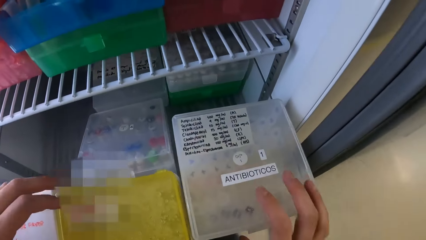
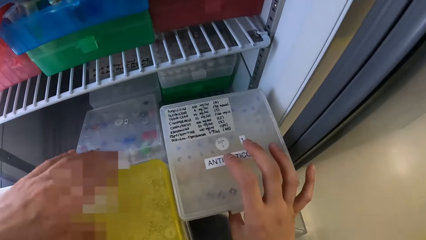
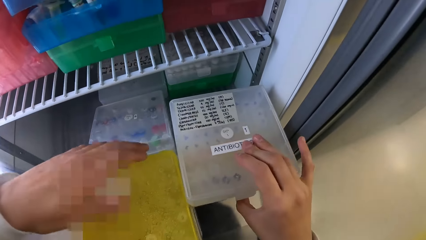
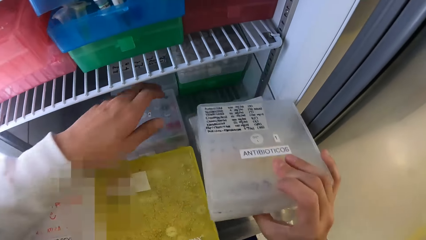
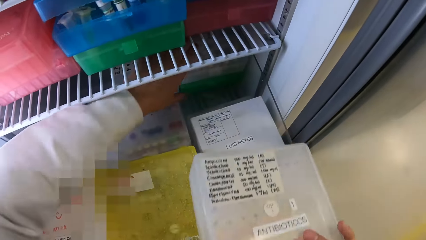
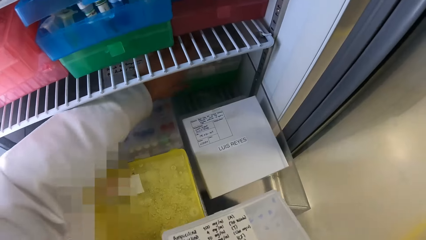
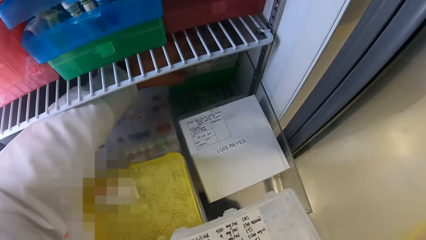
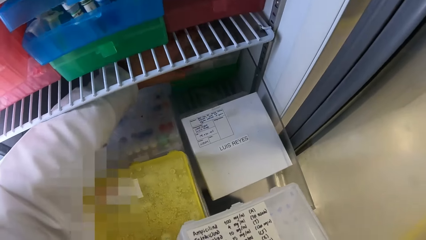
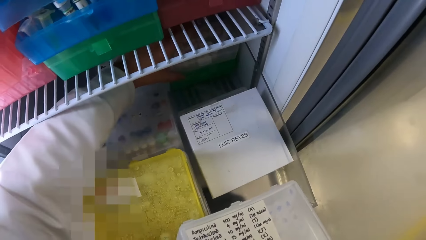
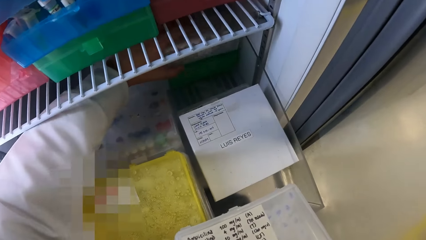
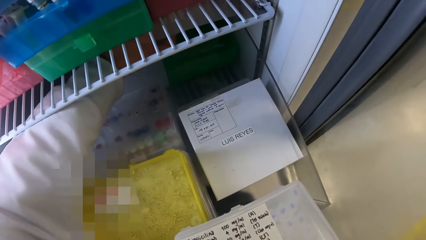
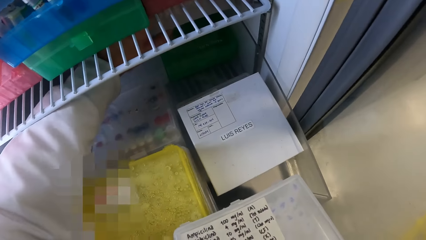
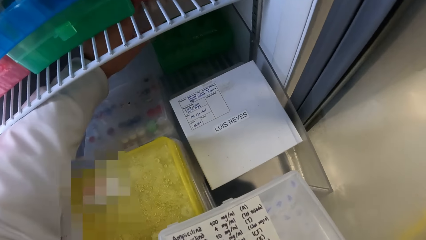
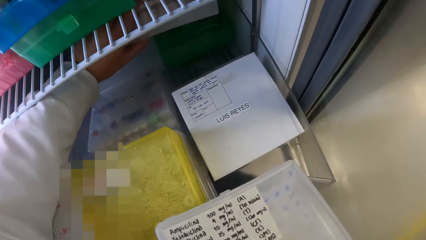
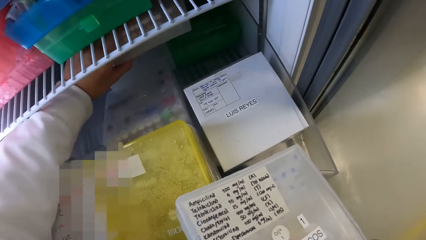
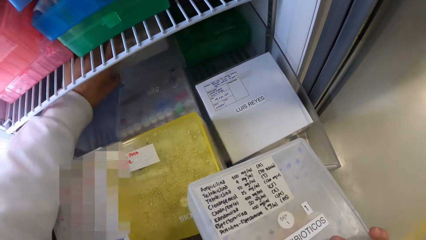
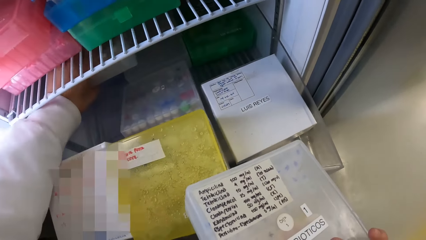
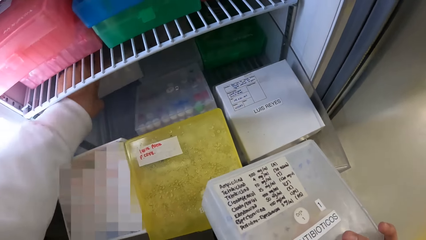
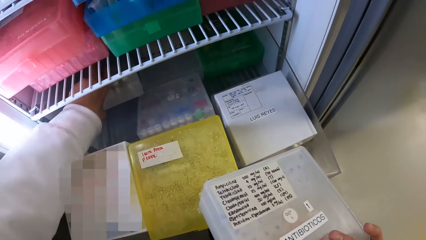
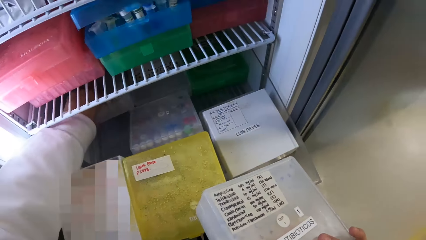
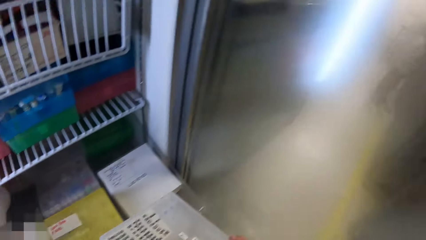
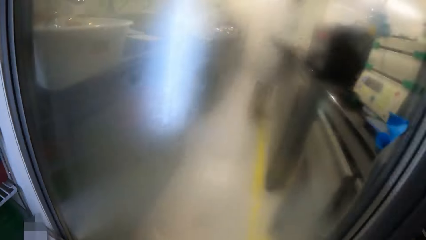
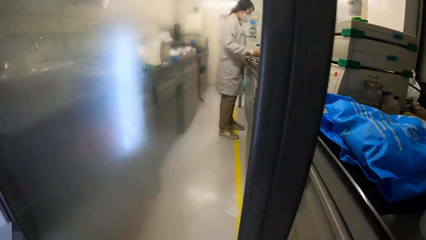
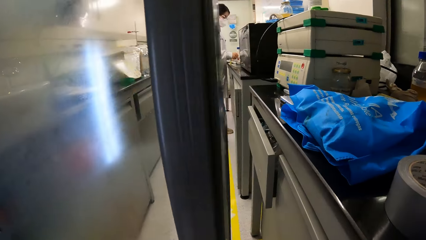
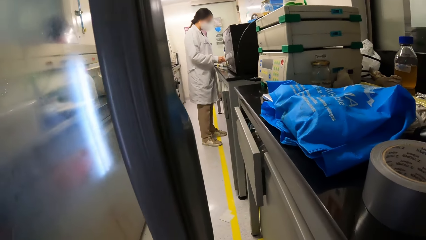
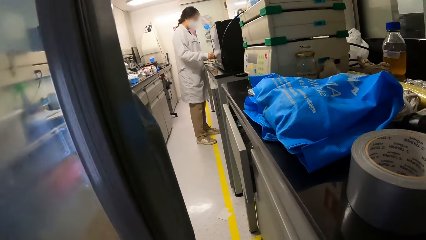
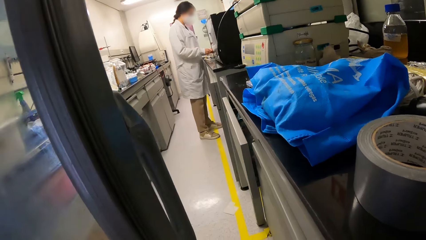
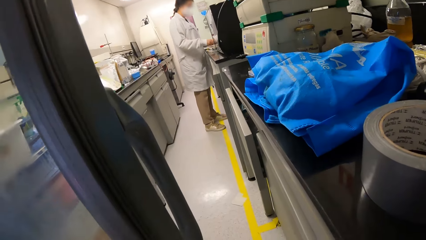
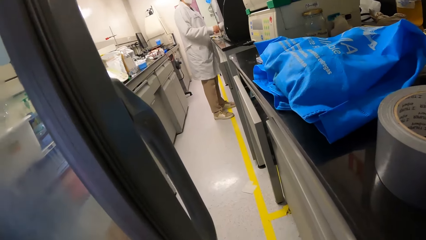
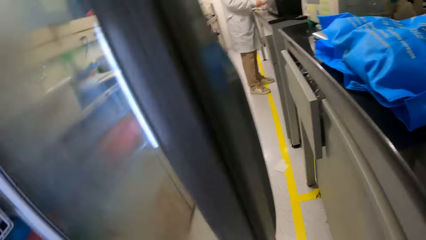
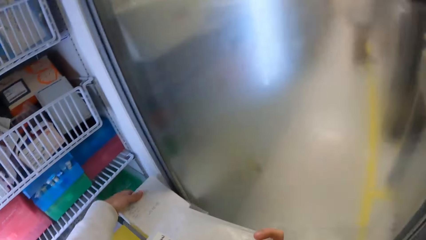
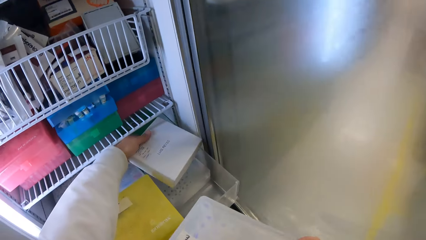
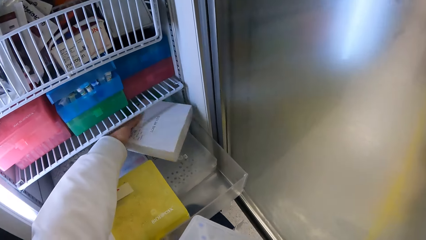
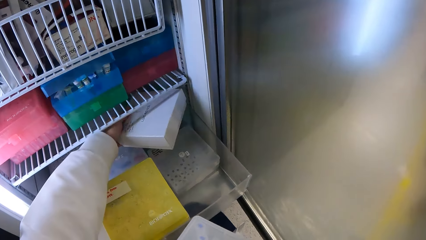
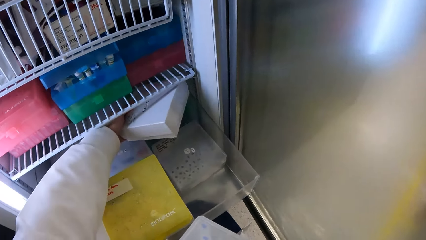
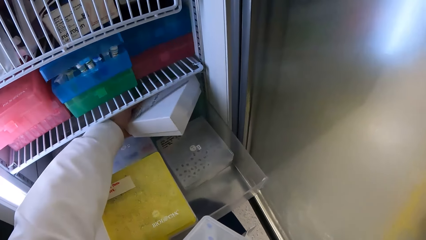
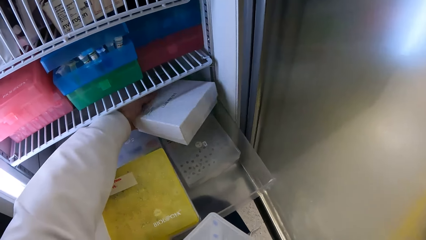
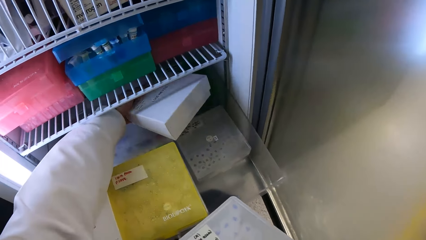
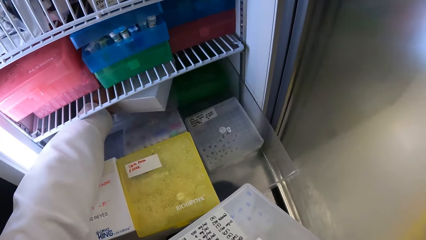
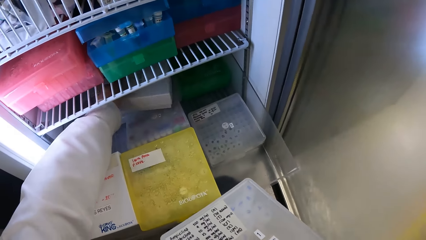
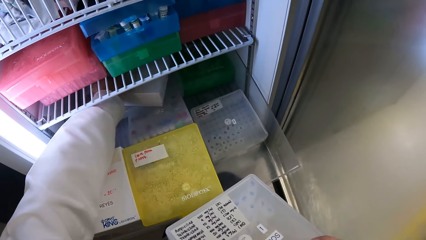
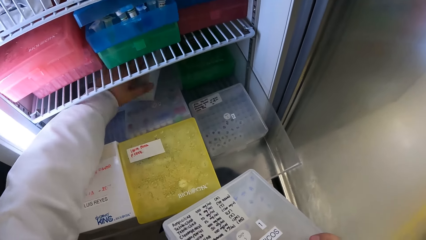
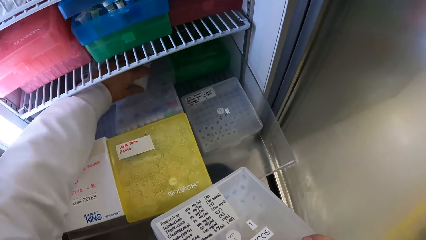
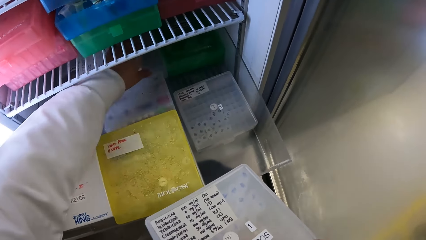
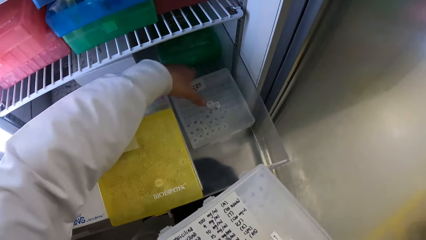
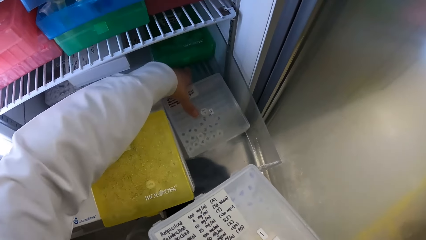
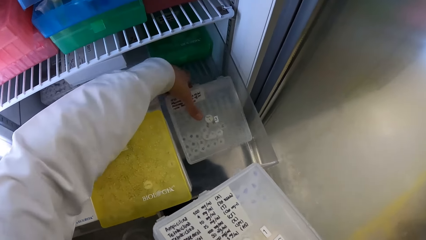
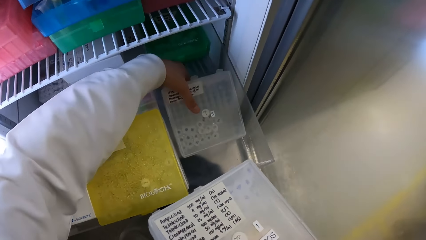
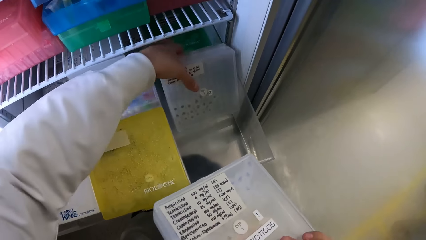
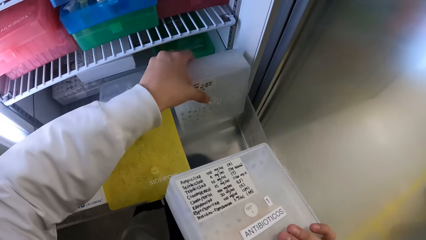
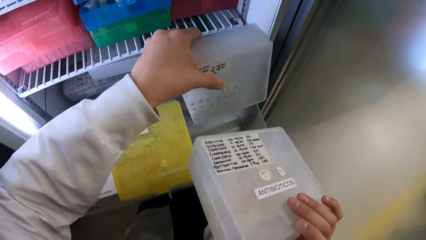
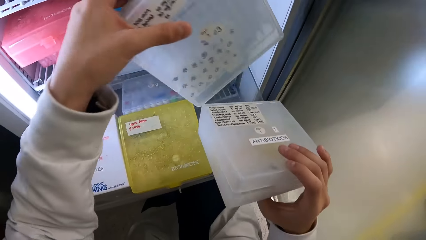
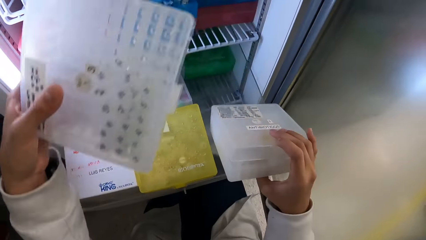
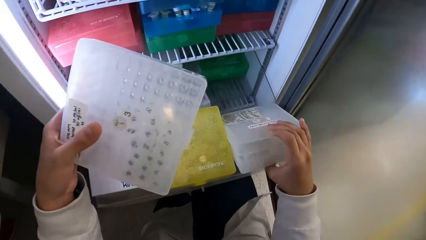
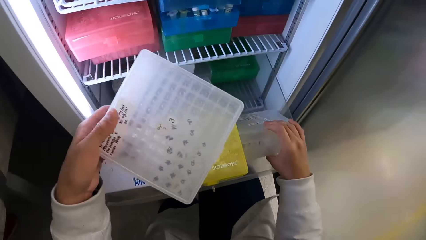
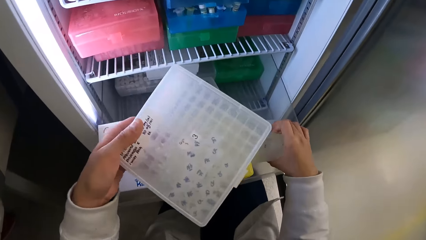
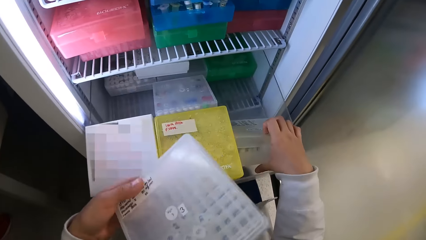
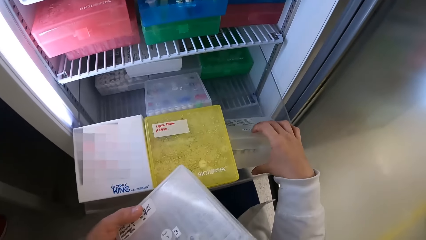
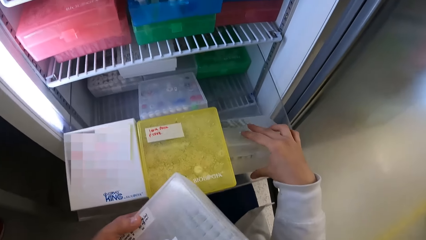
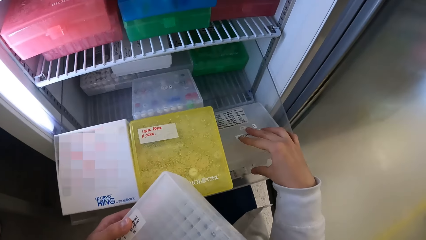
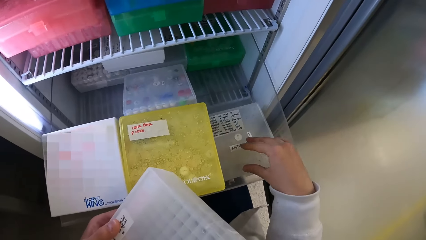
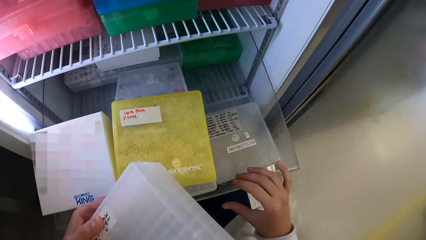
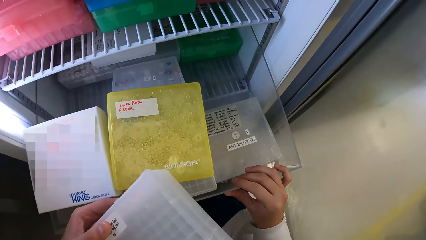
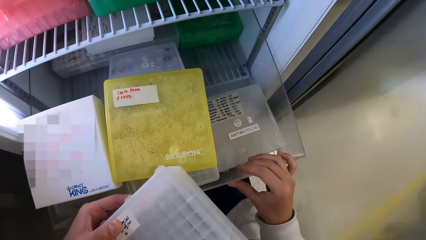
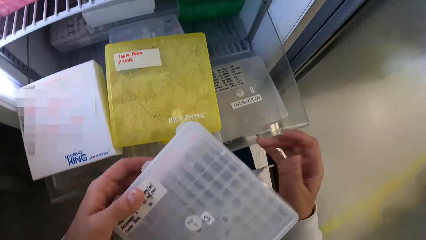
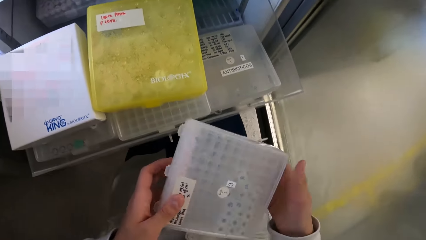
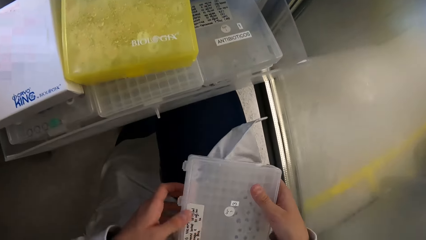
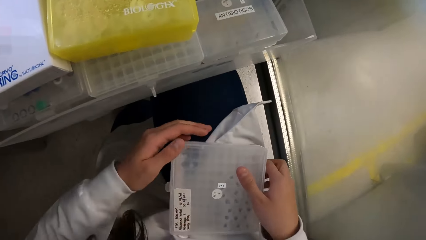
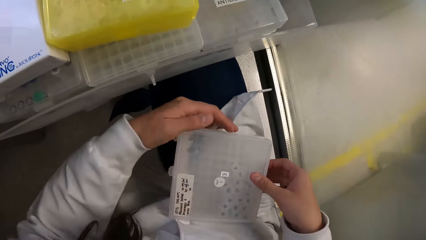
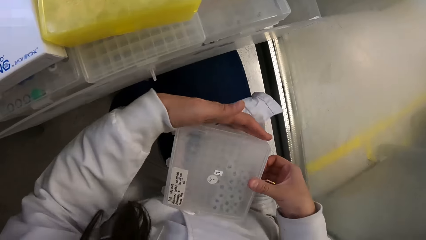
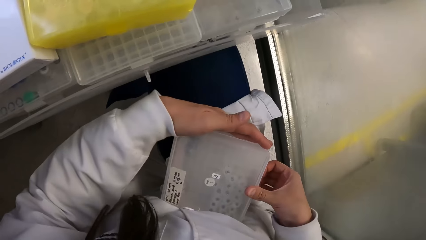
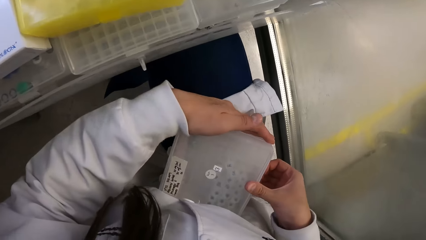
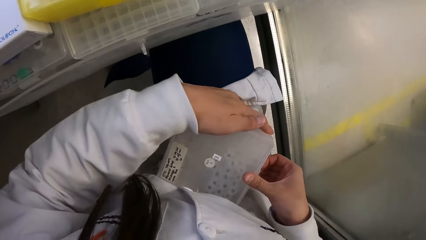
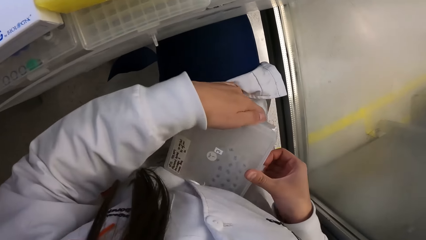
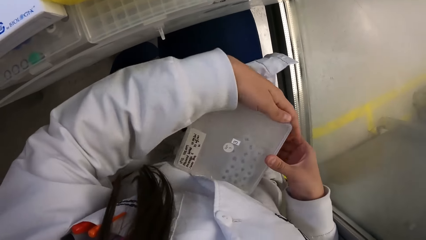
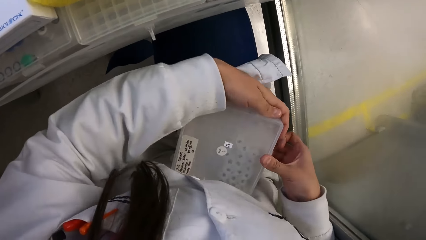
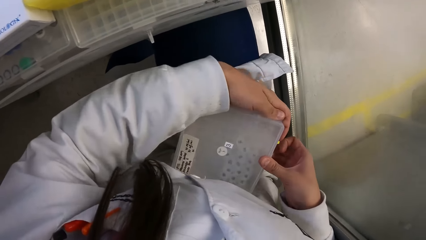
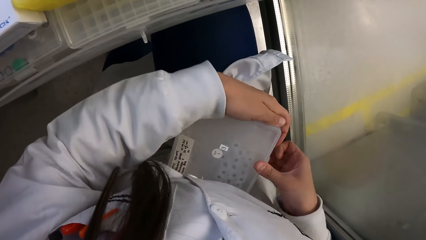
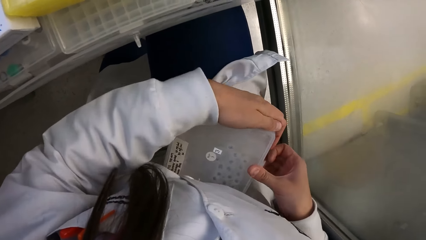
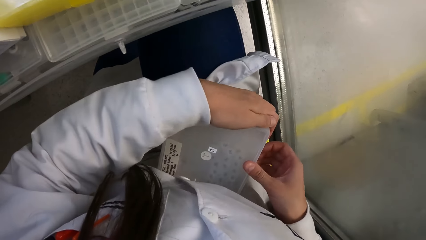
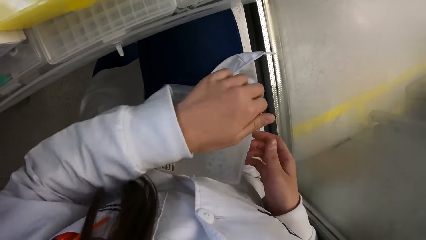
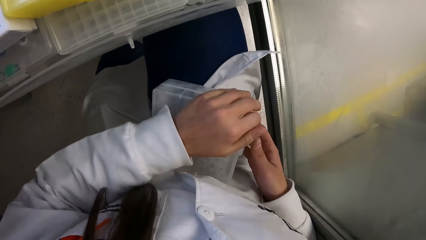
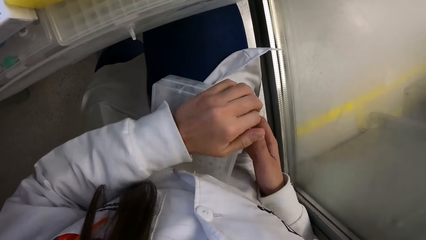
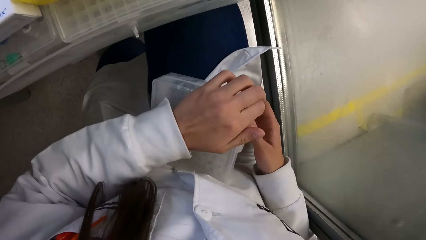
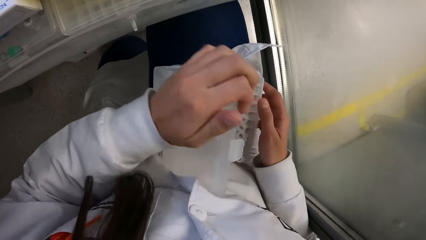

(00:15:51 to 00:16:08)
The camera wearer picks the transparent box from the cabinet with her right hand. She moves a box in the cabinet with her left hand. She looks around. She picks a white box from the cabinet with her left hand. She arranges the storage boxes in the crisper. She places the white box on the cabinet with her left hand. She picks the transparent box from the cabinet with her left hand. She places the transparent box in her right hand into the cabinet. She holds the transparent box in her left hand with both hands. She opens the transparent box with her right hand.
